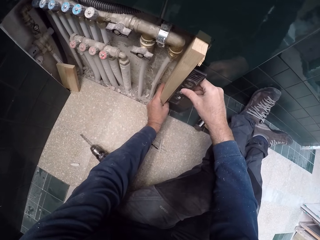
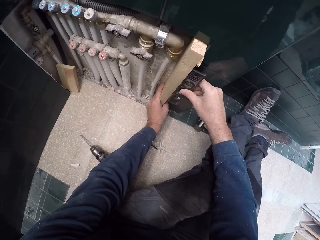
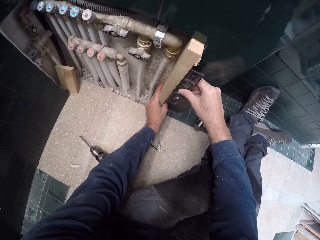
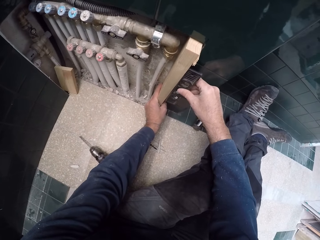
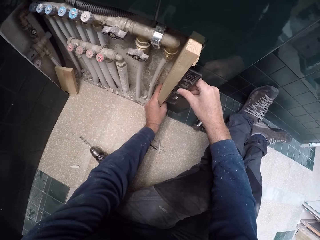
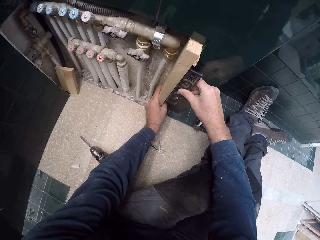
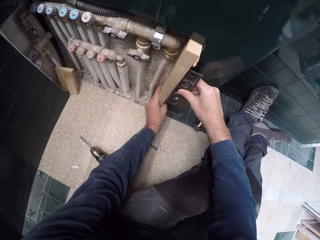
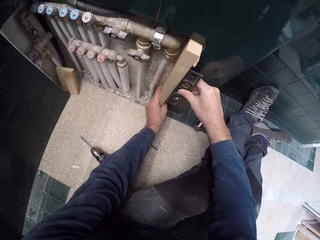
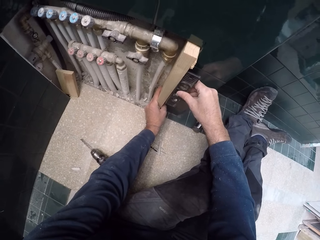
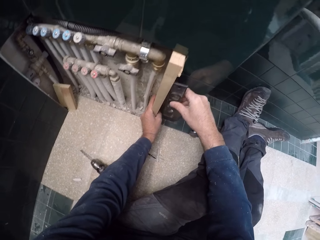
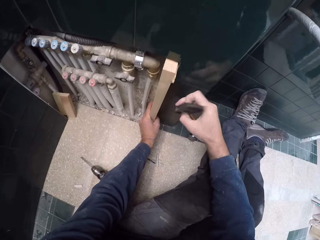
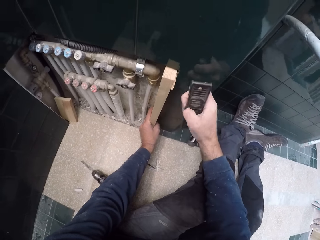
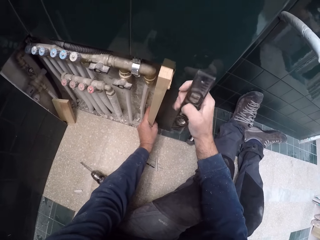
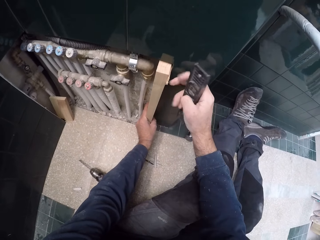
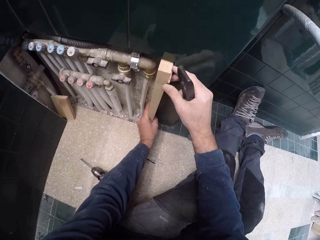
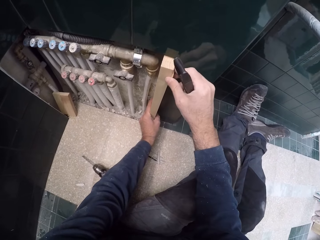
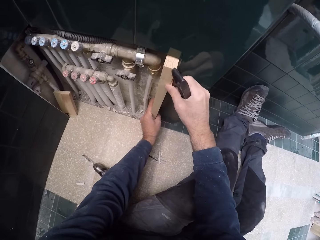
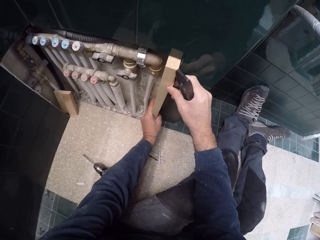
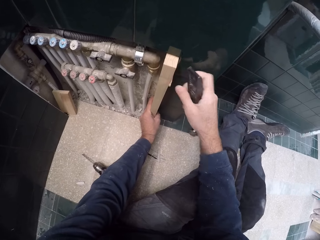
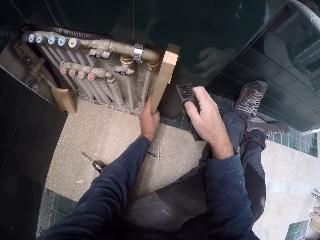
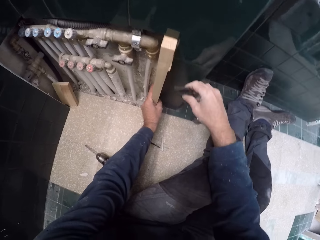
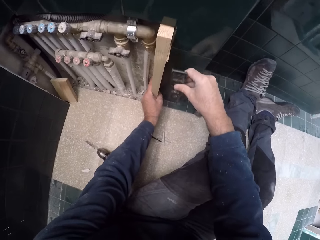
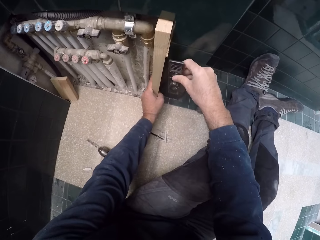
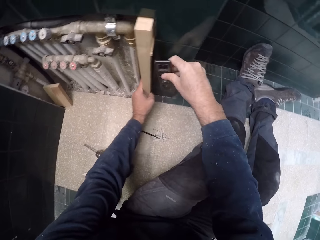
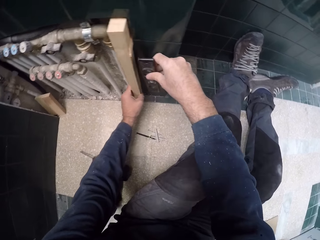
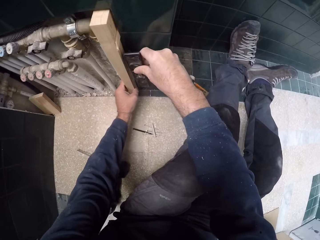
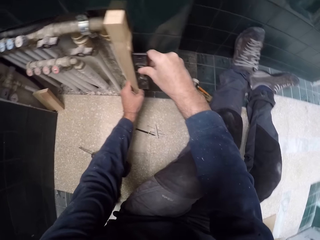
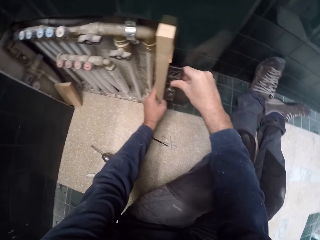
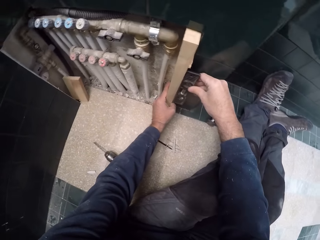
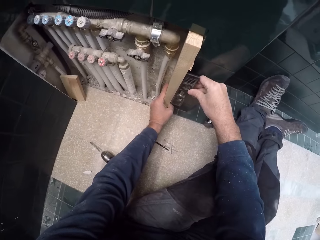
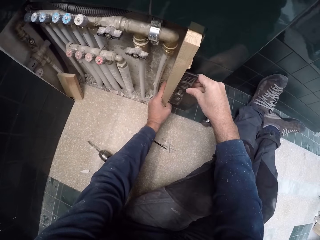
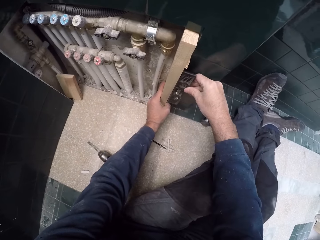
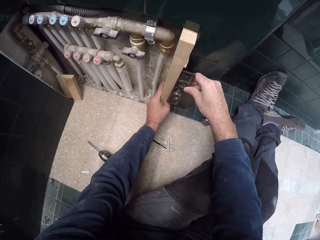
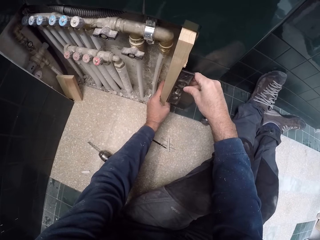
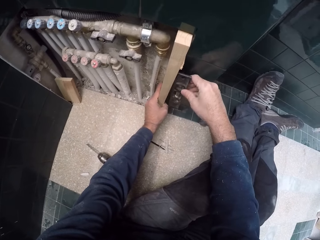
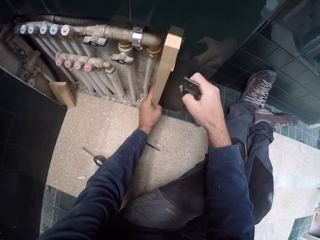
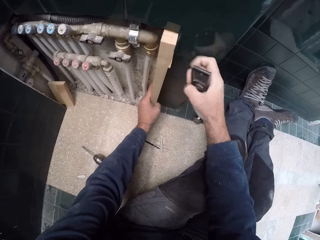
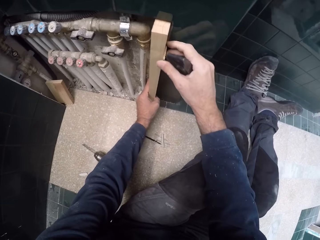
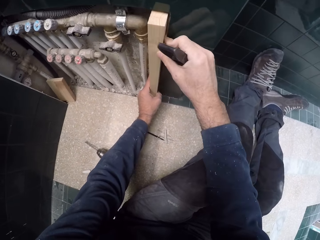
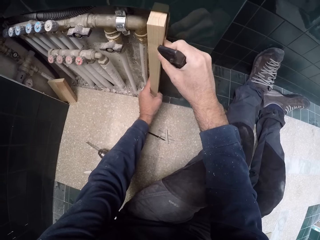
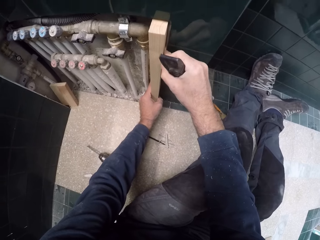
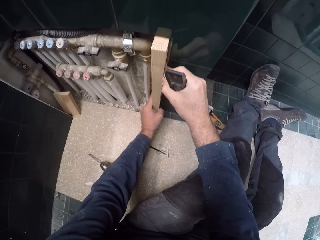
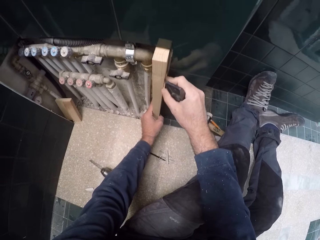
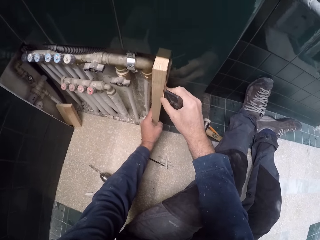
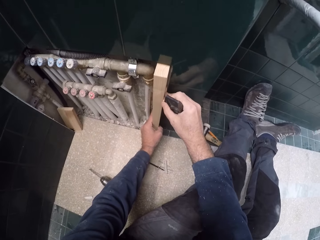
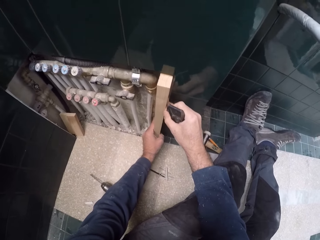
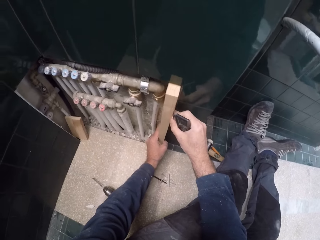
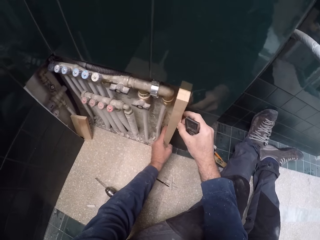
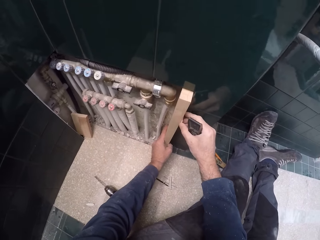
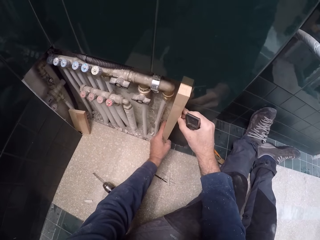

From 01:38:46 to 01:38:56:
The camera wearer adjusts the piece of wood in the wall with his right hand. He measures the parallel level of the wood using the spirit level in his right hand. He adjusts the piece of wood in the wall with his right hand.

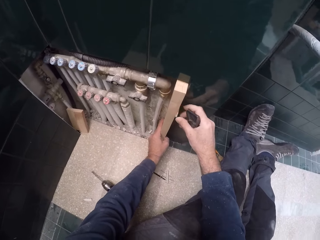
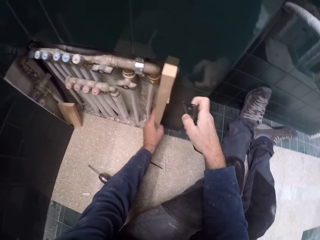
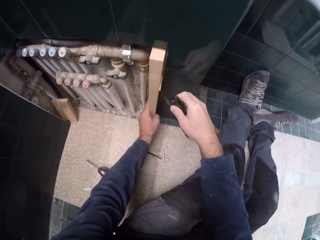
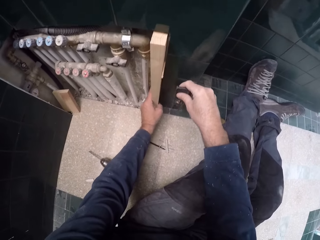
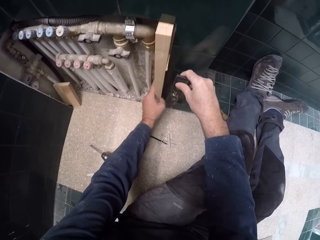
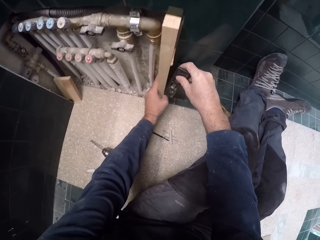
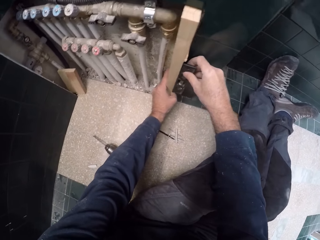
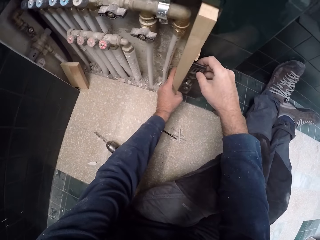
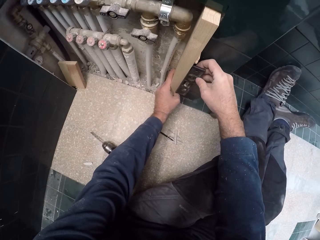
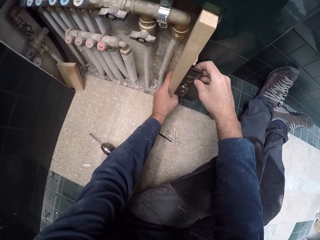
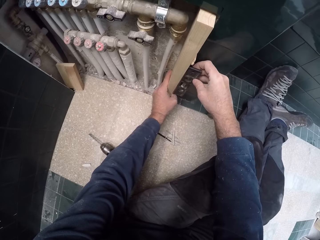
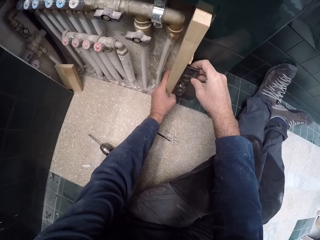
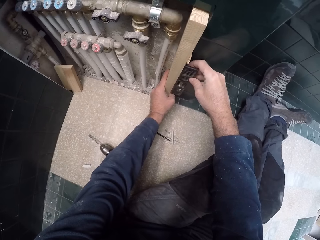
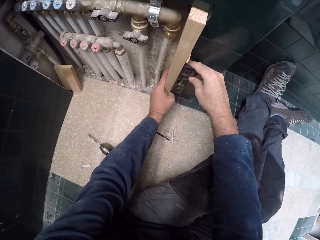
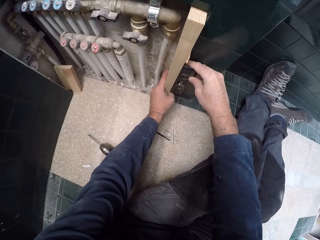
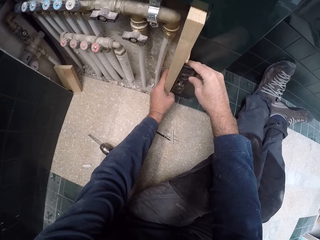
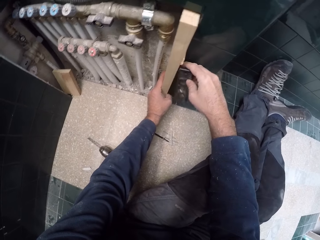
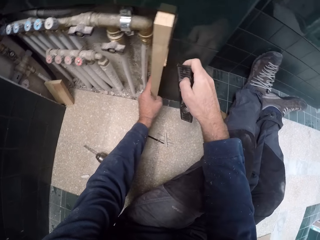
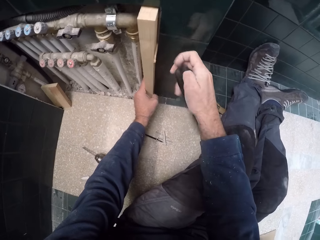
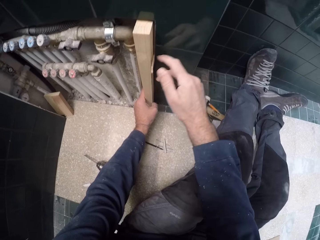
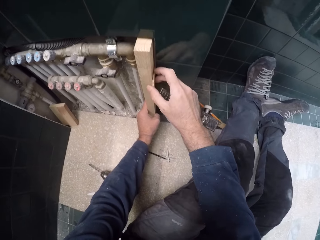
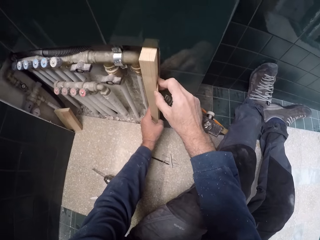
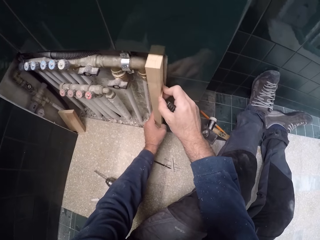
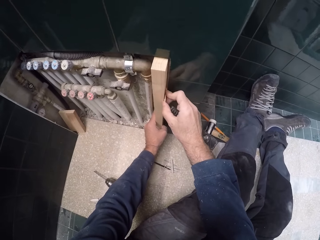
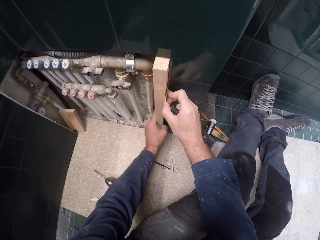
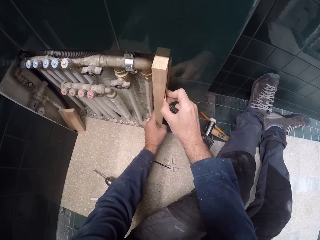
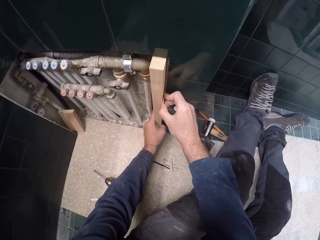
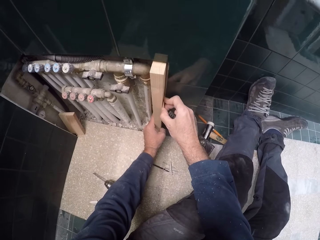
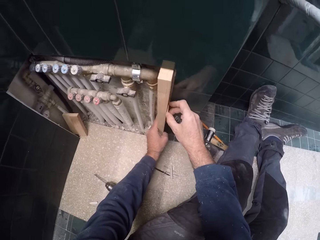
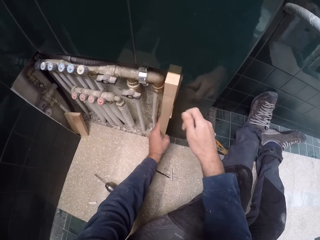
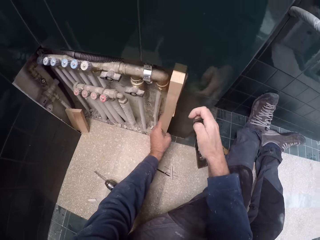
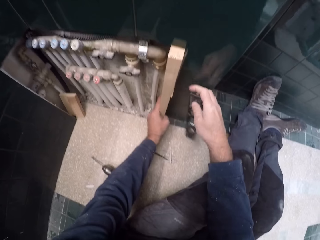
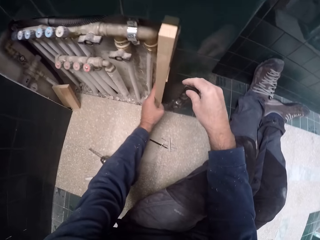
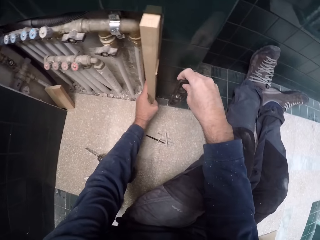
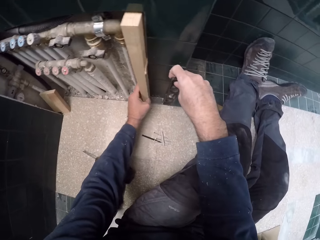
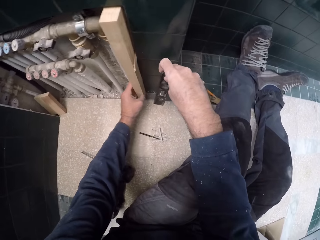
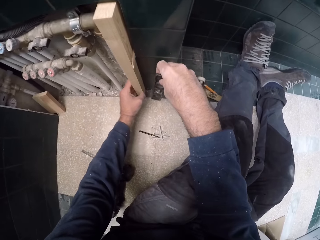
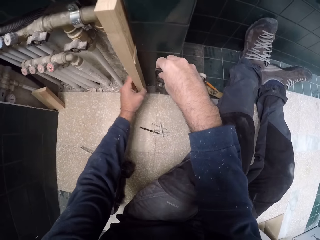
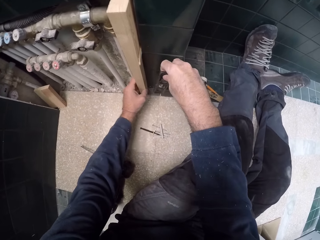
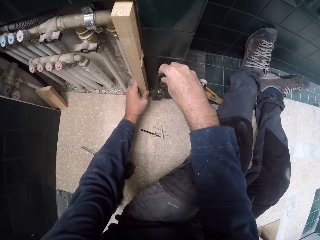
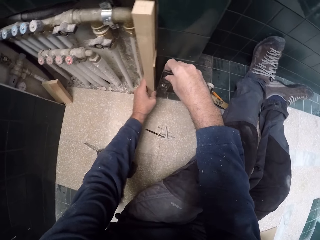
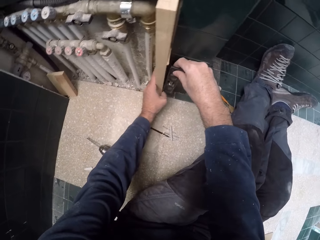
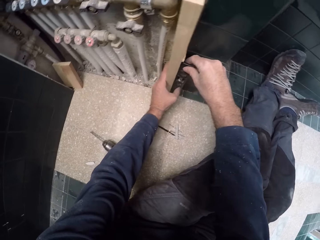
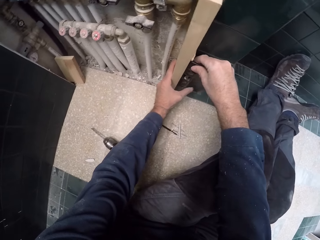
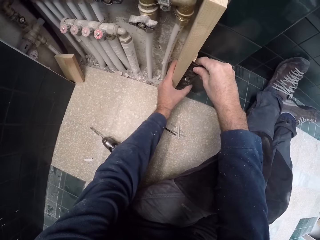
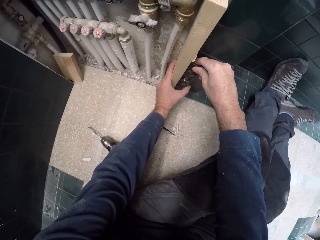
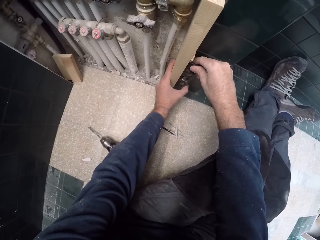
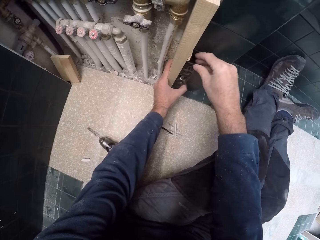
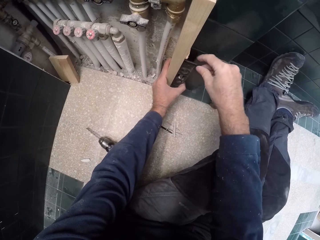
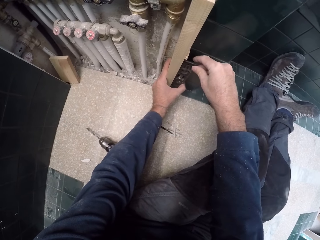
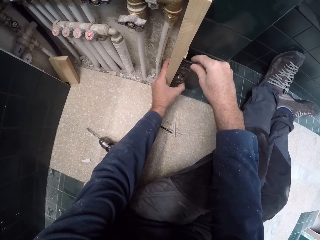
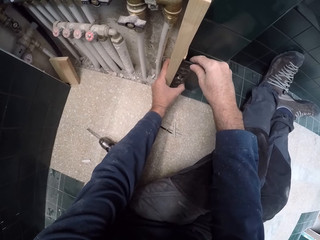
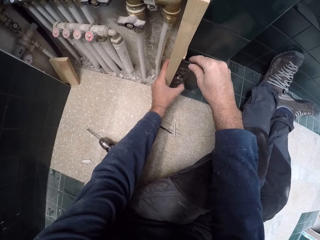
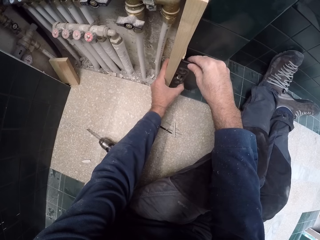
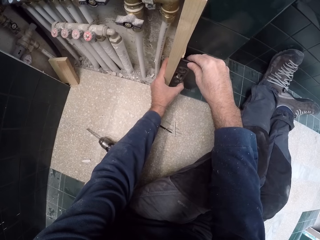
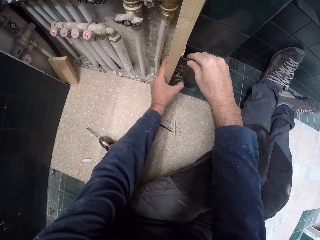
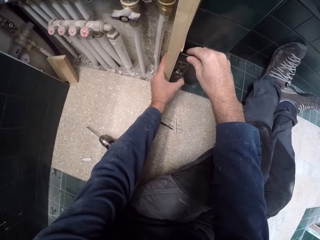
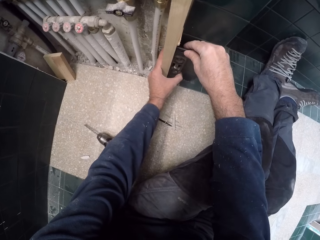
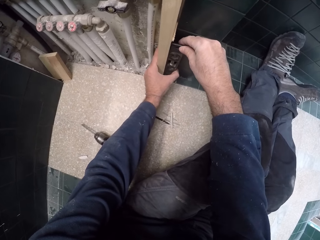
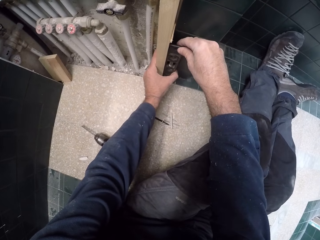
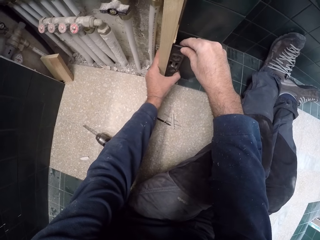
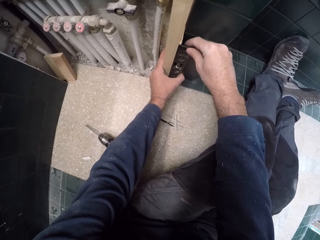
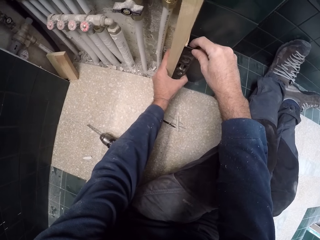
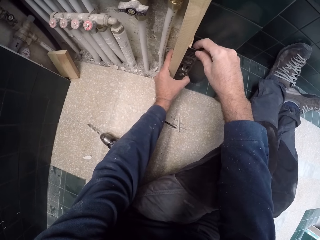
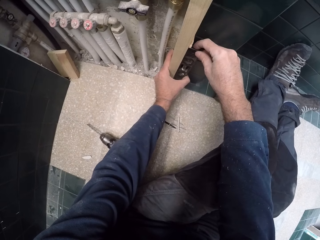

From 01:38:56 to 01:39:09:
The camera wearer measures the parallel level of the wood using the spirit level in his right hand. He adjusts the piece of wood in the wall with his right hand. He measures the wood. He measures the parallel level of the wood using the spirit level in his right hand.
